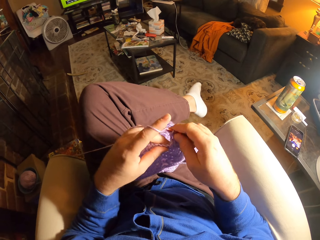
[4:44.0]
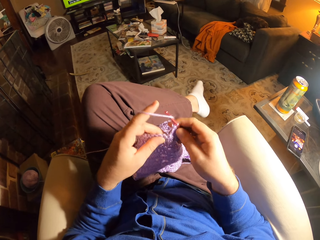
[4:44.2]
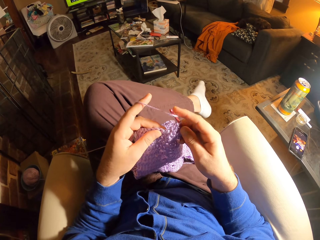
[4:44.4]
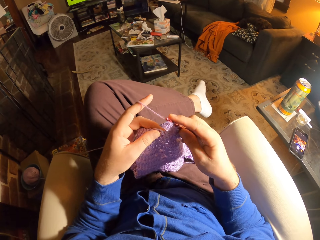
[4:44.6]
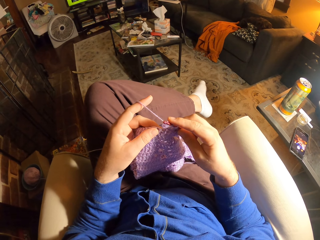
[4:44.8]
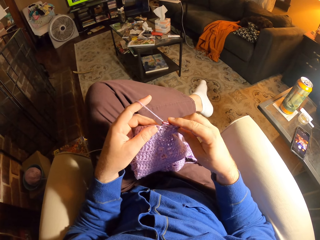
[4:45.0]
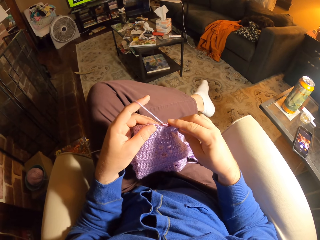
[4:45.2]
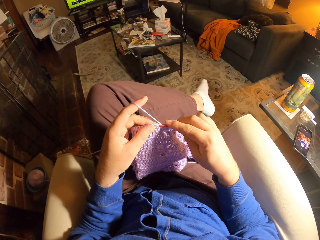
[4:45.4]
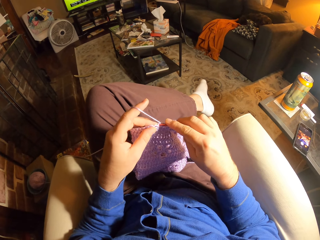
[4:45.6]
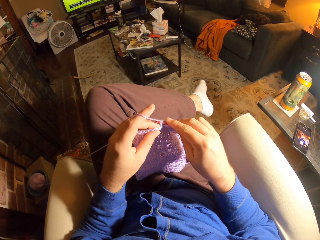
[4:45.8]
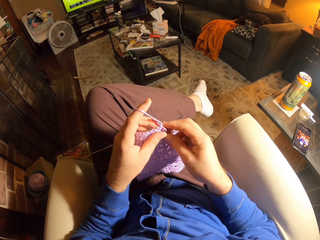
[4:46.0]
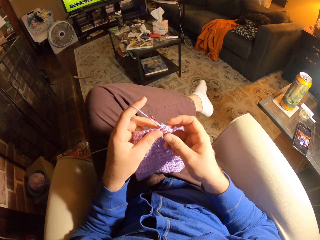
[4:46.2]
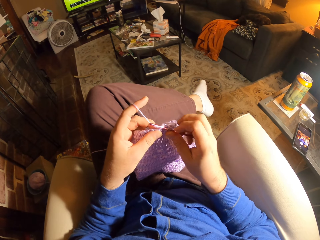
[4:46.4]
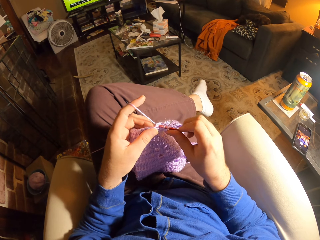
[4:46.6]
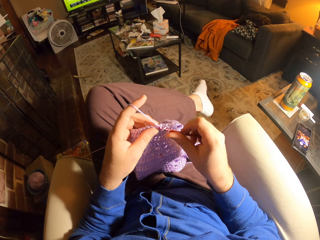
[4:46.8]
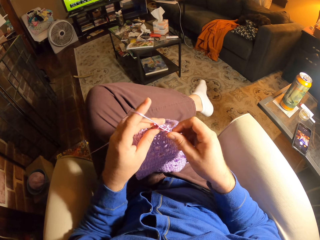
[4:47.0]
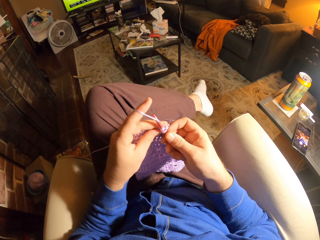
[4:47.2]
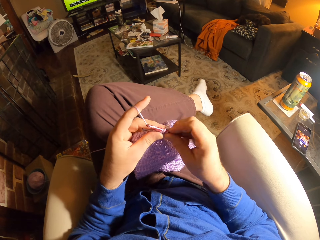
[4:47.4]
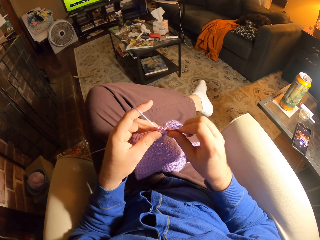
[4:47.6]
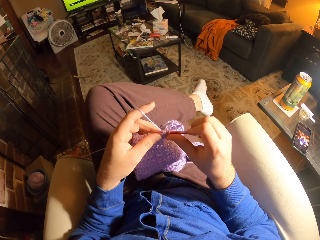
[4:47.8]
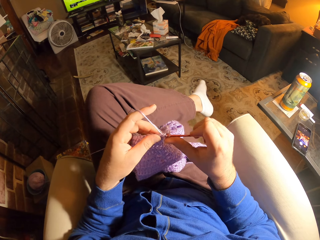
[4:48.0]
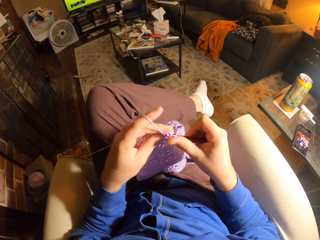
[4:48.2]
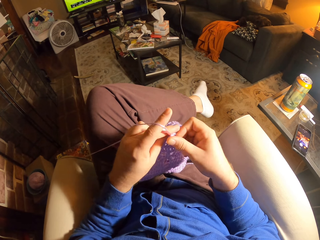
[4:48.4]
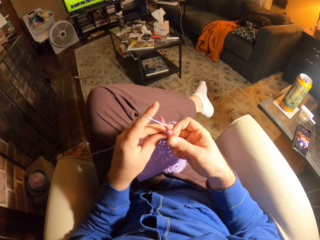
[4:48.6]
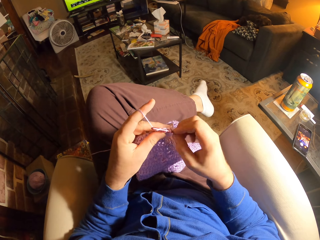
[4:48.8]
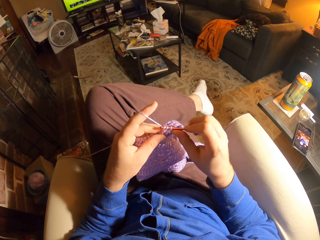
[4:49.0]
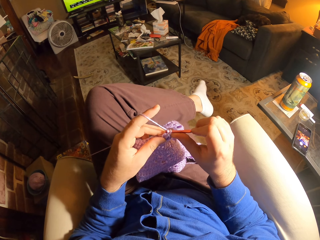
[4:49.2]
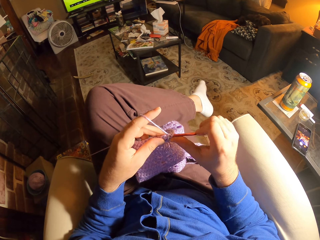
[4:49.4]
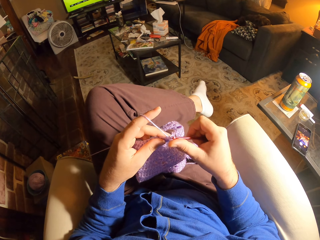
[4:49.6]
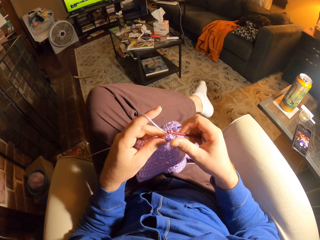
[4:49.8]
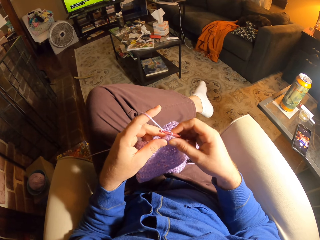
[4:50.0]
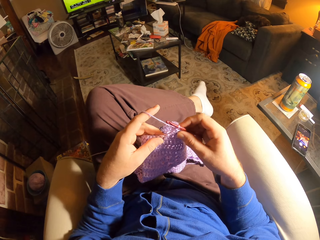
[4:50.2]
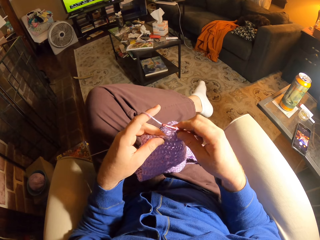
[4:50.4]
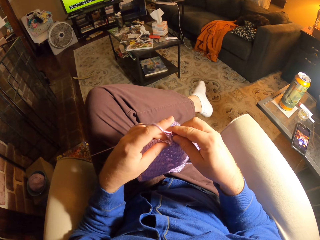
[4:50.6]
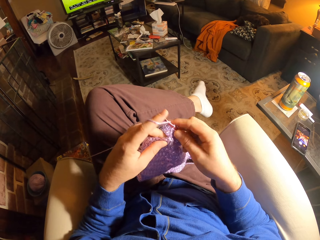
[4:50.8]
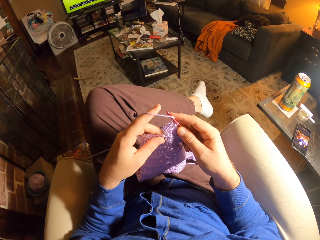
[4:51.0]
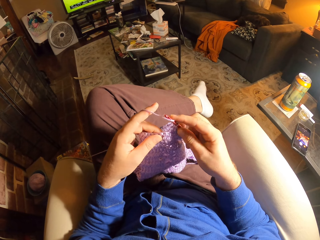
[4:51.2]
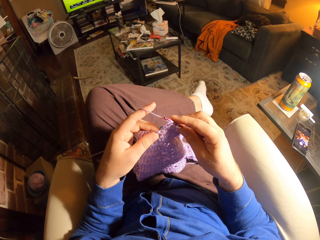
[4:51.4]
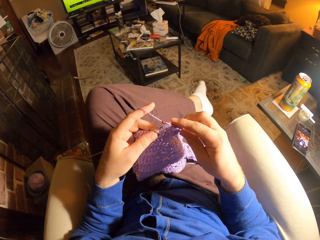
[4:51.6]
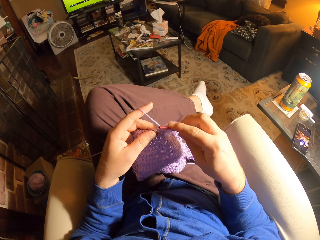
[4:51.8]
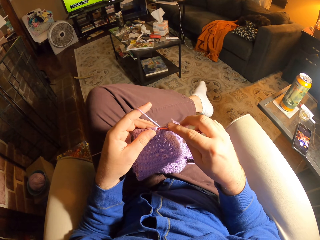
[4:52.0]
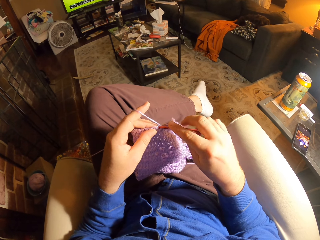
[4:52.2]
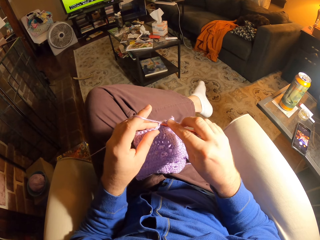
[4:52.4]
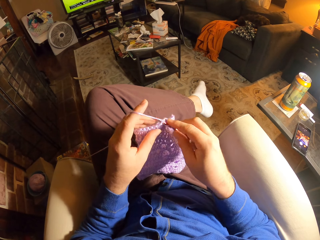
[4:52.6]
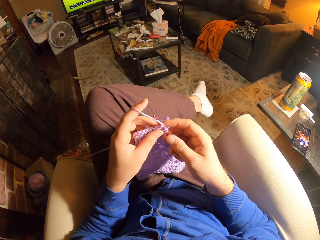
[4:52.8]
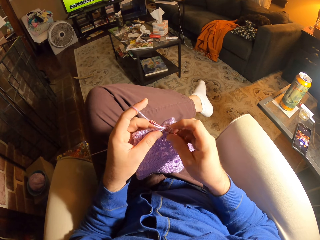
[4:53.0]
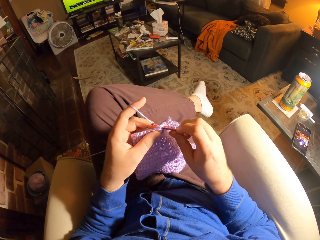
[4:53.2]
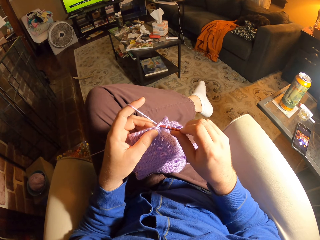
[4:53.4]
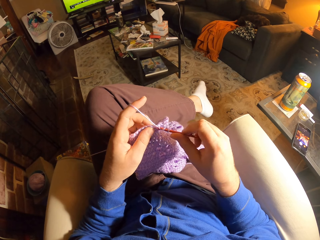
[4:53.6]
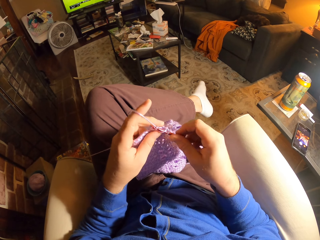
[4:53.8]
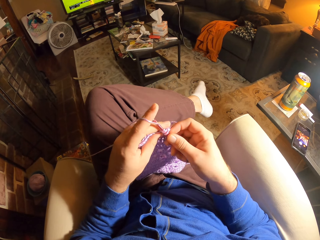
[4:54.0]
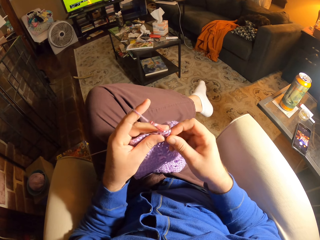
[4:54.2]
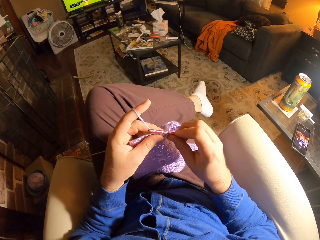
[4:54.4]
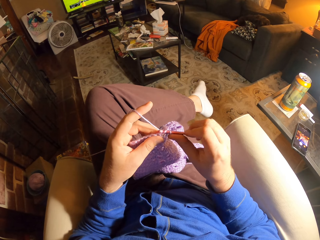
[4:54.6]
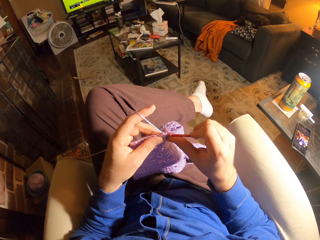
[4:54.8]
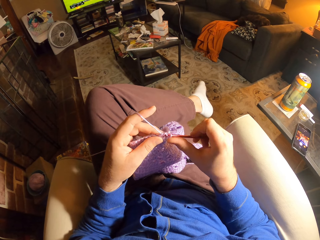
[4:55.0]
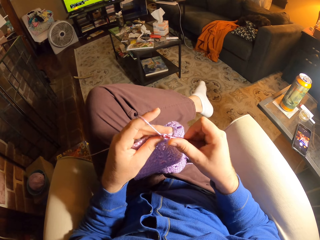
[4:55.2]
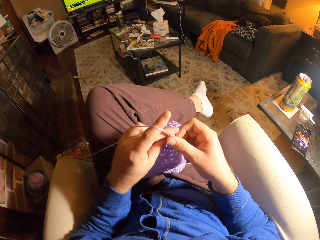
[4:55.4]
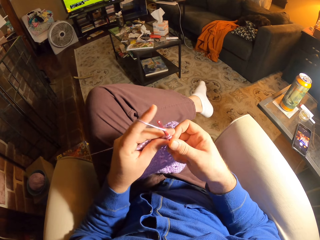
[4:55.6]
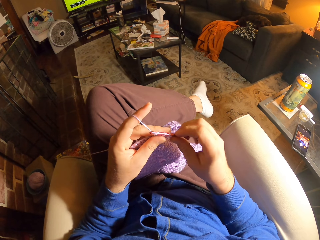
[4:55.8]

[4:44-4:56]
The camera wearer crochets using the crochet hook. They adjust the fabric. They loop the yarn around the crochet hook. They crochet using the crochet hook.

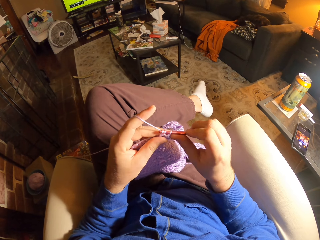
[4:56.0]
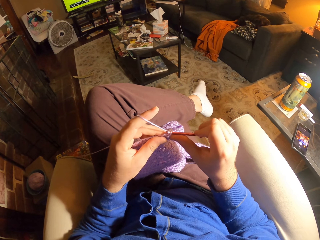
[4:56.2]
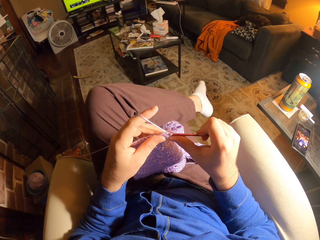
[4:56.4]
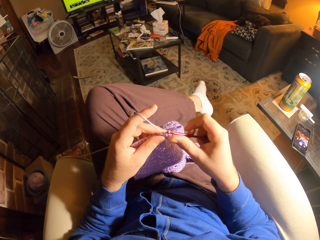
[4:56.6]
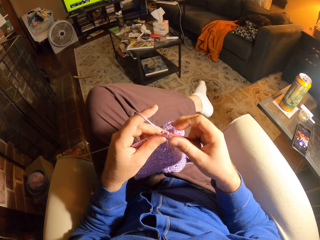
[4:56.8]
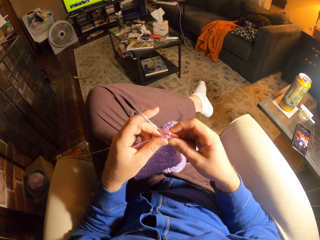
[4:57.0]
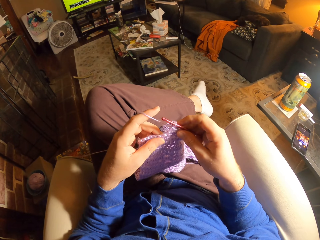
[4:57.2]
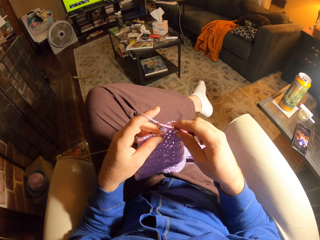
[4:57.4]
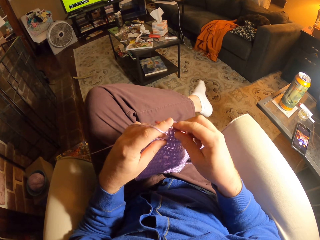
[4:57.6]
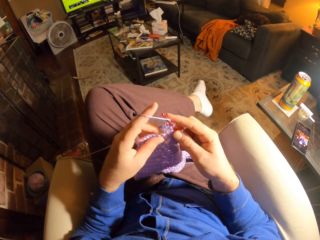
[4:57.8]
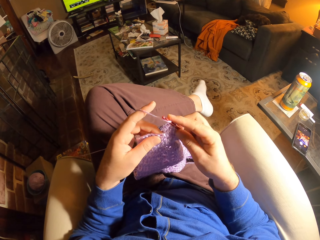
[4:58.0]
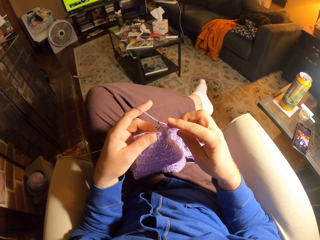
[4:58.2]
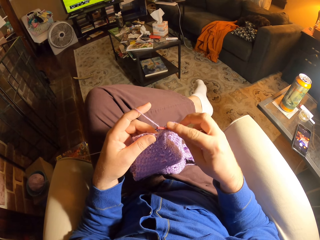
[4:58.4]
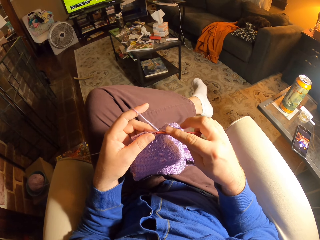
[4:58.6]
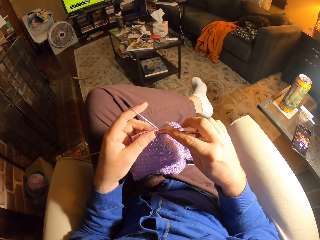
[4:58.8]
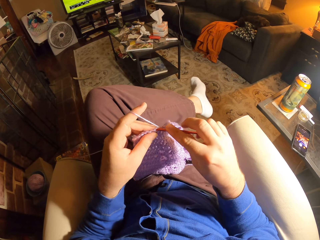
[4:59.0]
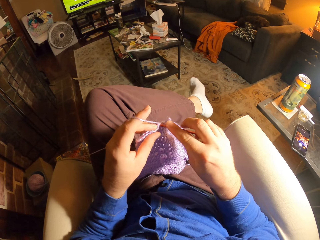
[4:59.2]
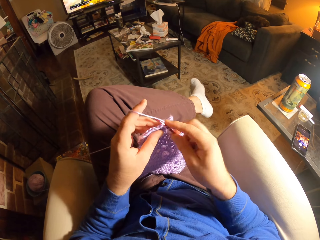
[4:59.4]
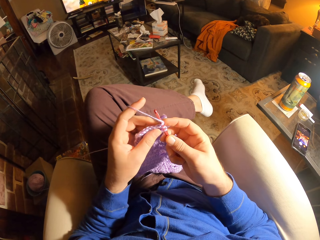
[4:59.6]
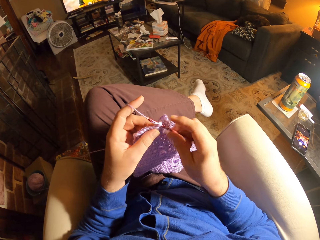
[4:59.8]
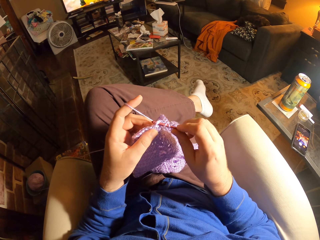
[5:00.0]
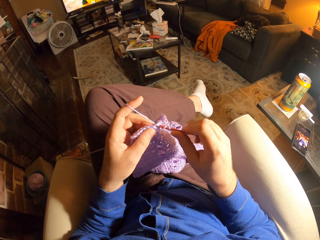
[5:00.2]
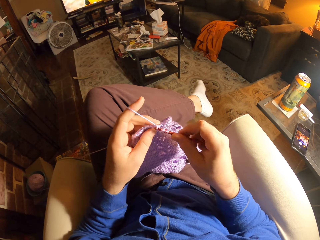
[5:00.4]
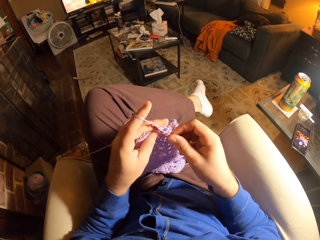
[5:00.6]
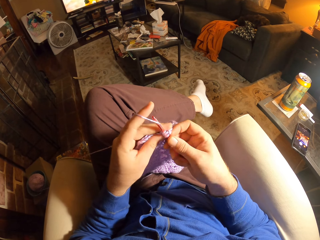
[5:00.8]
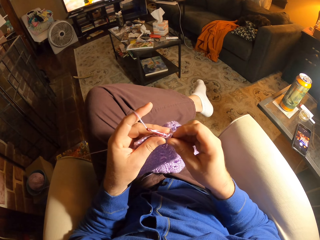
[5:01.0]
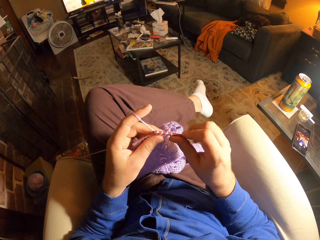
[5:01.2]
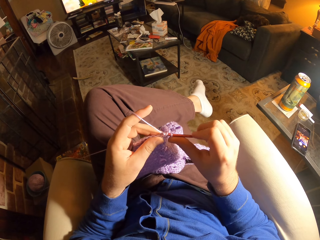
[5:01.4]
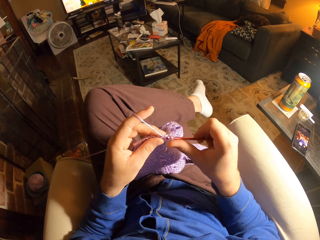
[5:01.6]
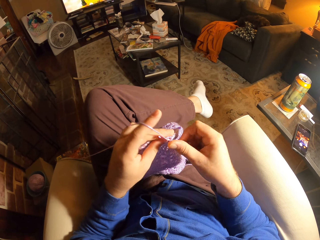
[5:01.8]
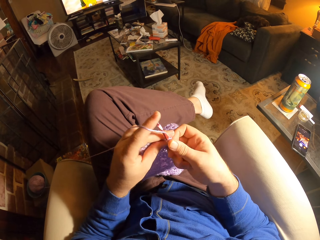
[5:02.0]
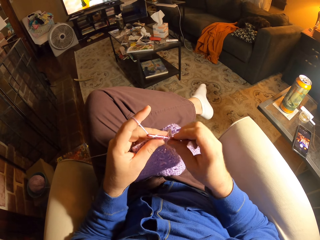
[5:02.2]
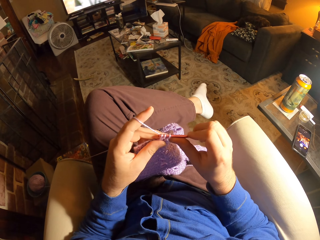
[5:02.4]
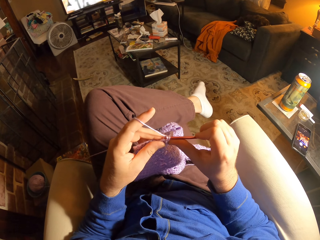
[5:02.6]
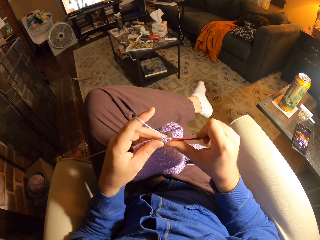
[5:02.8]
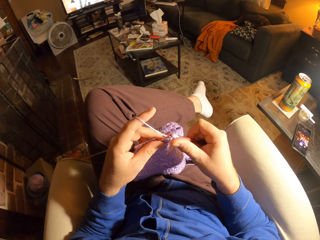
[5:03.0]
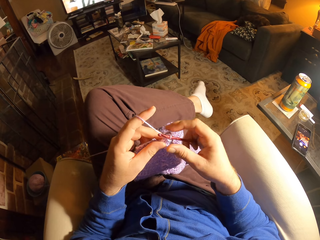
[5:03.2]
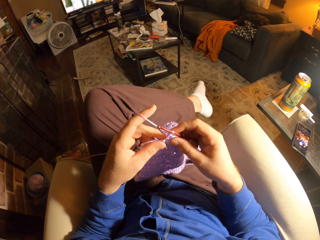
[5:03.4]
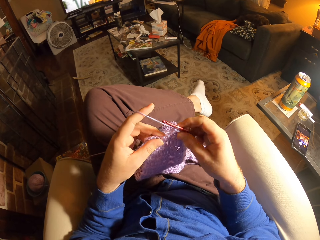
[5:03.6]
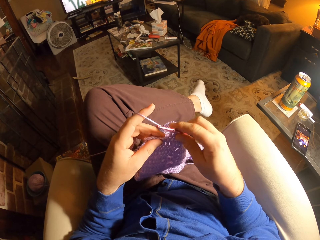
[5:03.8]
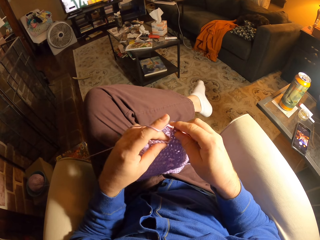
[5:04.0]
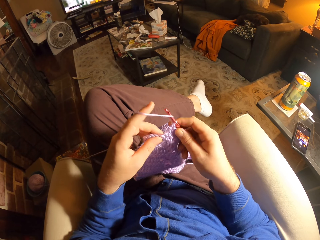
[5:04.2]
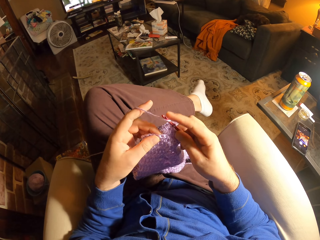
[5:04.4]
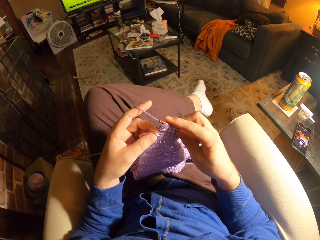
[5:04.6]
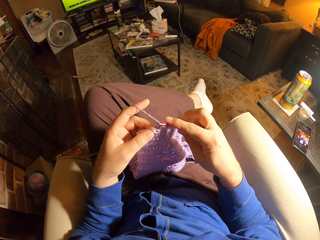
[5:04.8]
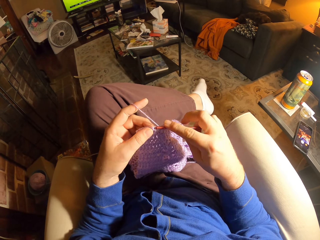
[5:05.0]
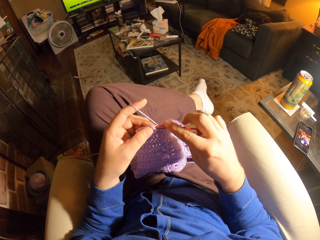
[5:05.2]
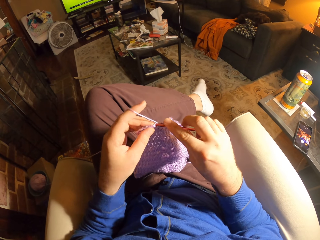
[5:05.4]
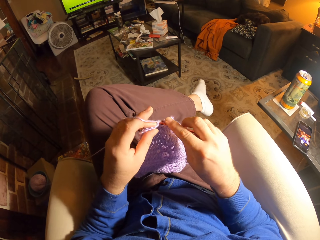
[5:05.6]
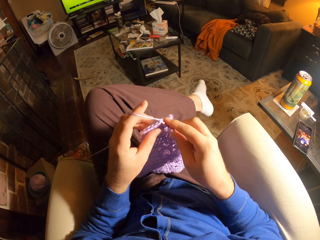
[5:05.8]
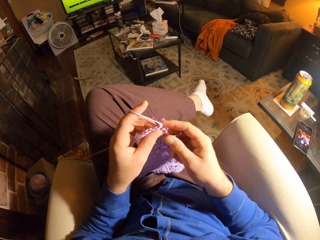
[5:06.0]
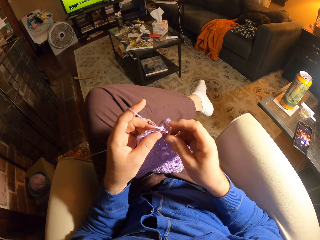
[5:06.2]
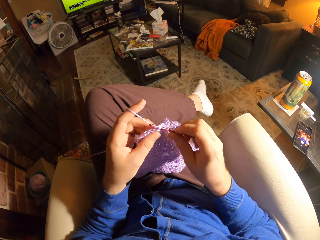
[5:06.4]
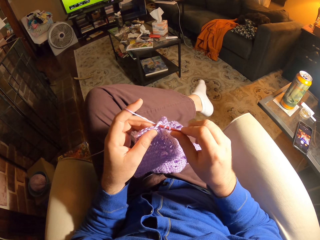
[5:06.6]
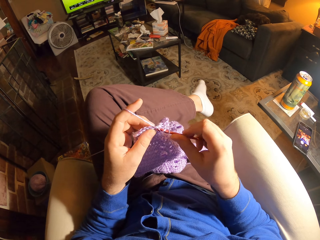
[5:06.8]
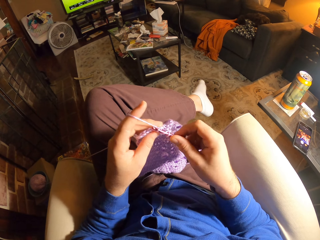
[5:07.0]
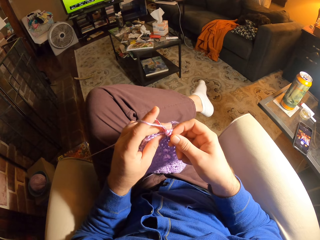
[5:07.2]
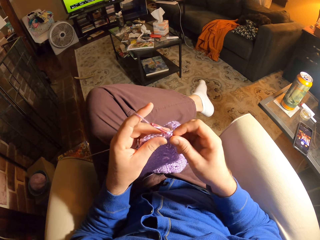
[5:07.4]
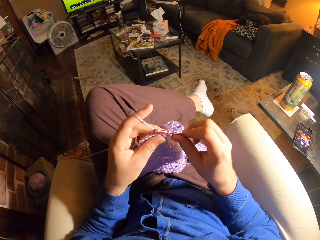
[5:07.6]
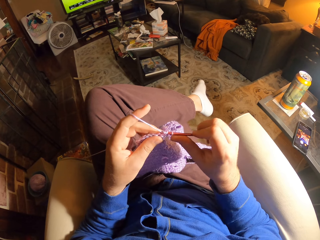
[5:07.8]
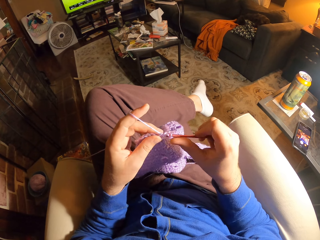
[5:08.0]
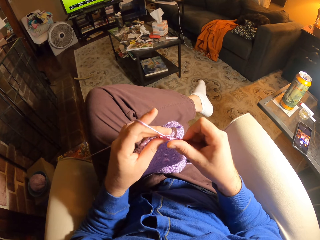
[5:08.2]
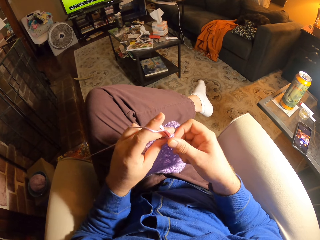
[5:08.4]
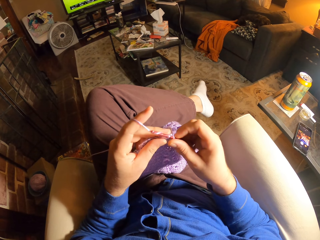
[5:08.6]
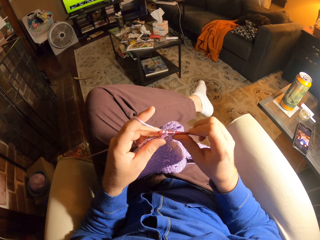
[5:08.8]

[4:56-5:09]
The camera wearer adjusts the fabric. They loop the yarn around the crochet hook. They crochet using the crochet hook. They adjust the fabric. They loop the yarn around the crochet hook. They crochet using the crochet hook.
